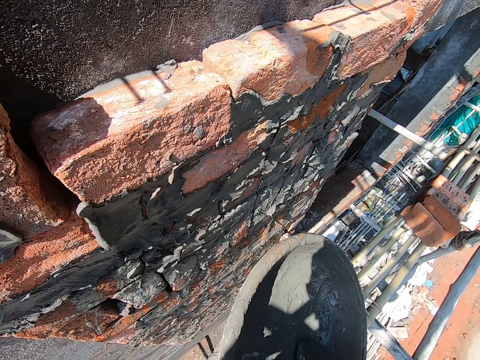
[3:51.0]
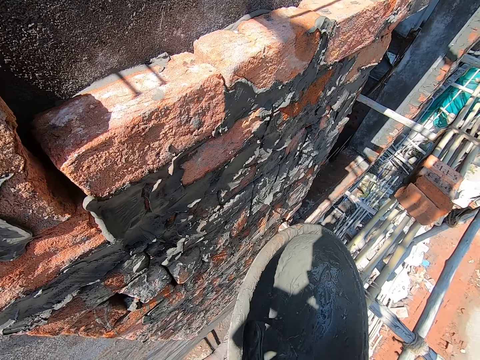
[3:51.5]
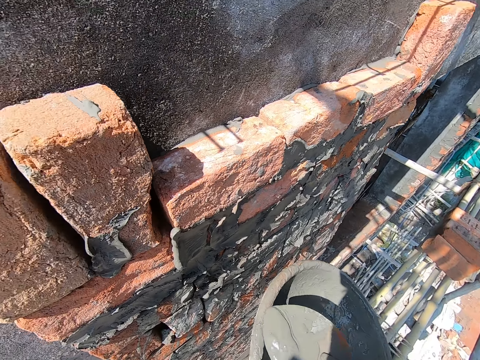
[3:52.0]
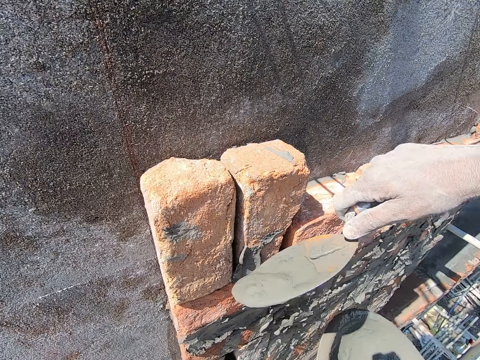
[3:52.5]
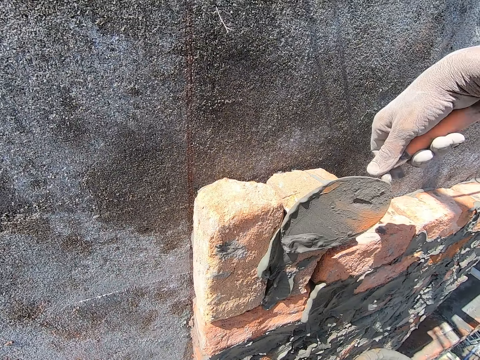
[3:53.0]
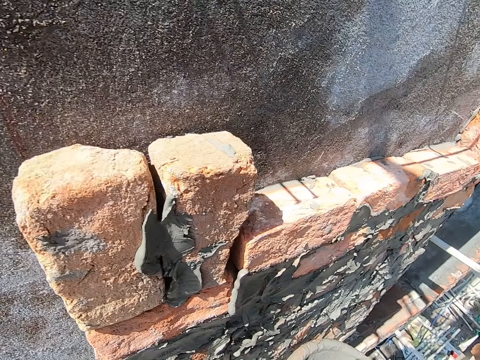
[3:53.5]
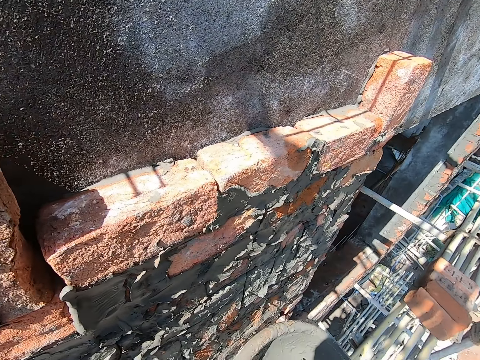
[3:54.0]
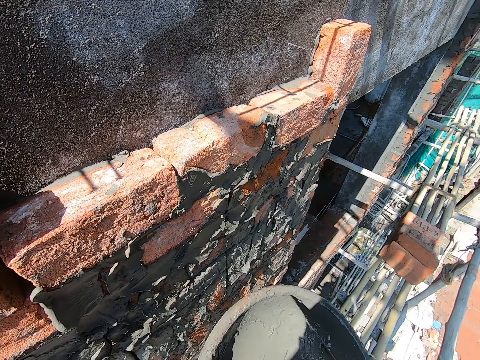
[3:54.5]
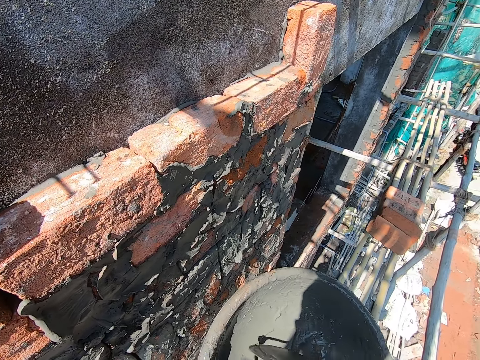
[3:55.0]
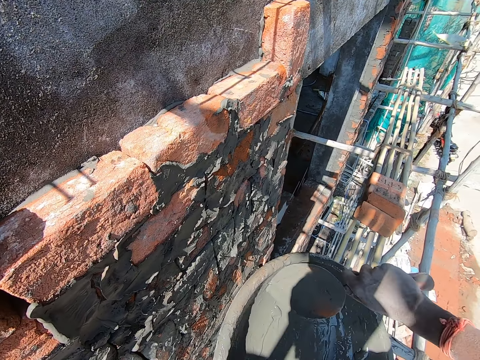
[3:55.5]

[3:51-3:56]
The camera wearer plasters the wall with the concrete on the trowel. They lower the trowel. They scratch the trowel on the basin. They scoop concrete in the basin.

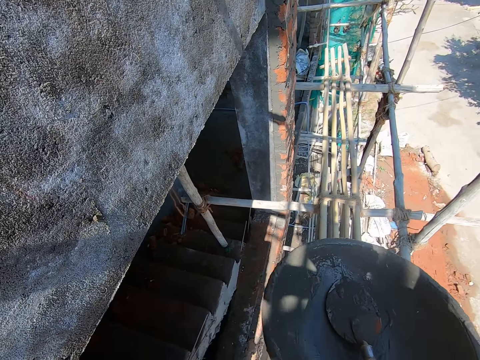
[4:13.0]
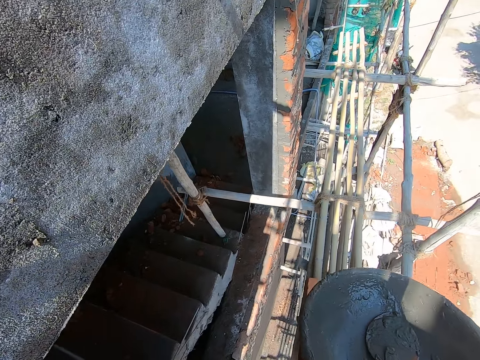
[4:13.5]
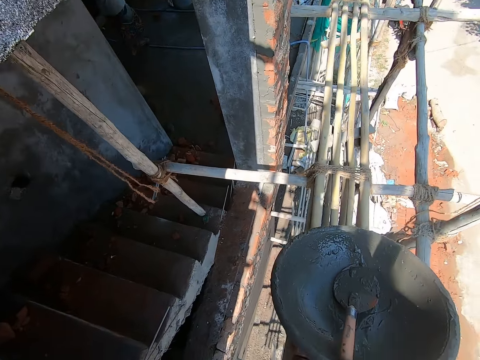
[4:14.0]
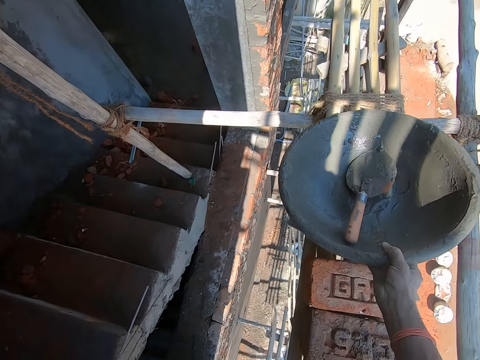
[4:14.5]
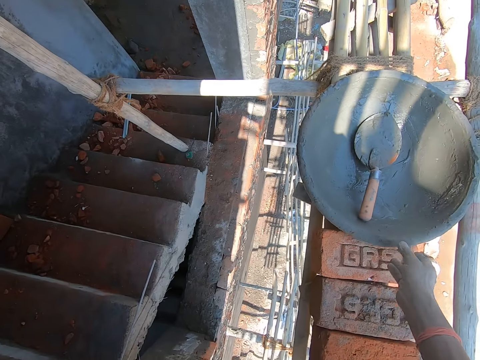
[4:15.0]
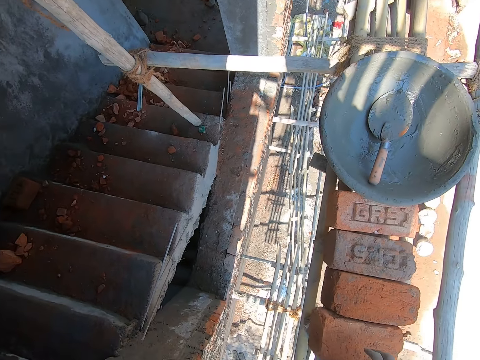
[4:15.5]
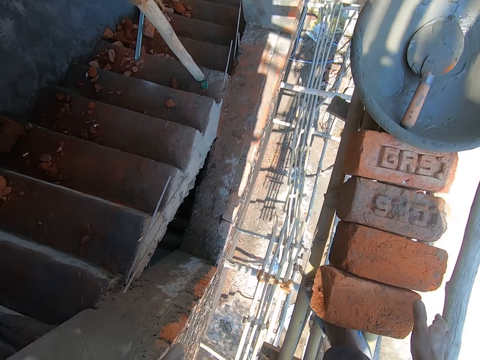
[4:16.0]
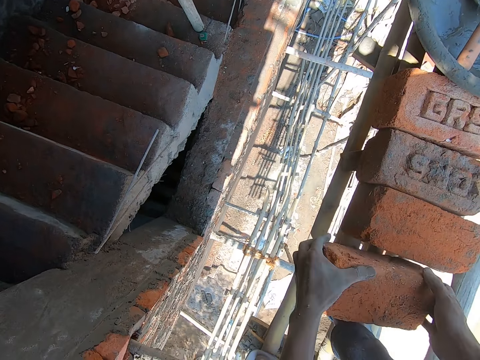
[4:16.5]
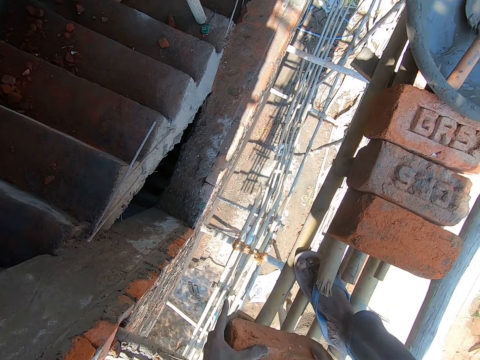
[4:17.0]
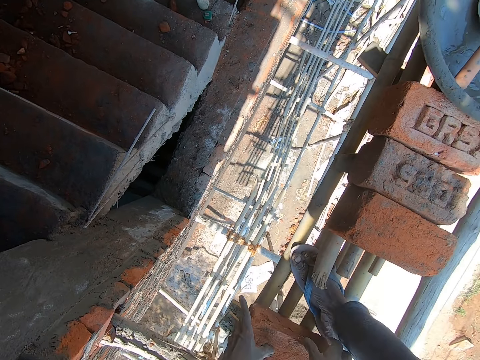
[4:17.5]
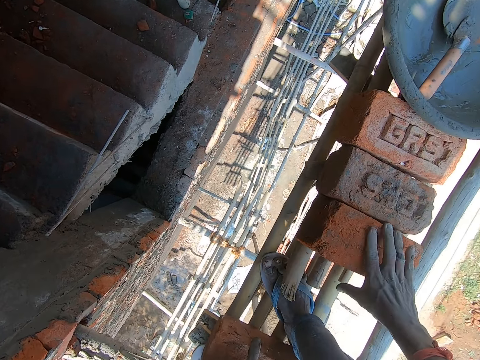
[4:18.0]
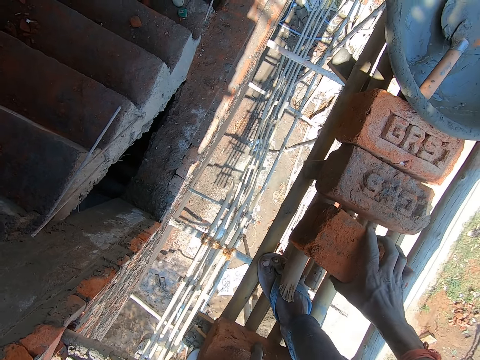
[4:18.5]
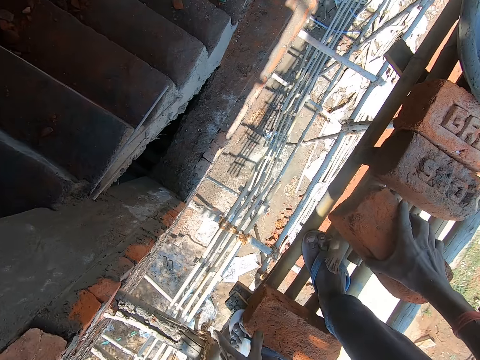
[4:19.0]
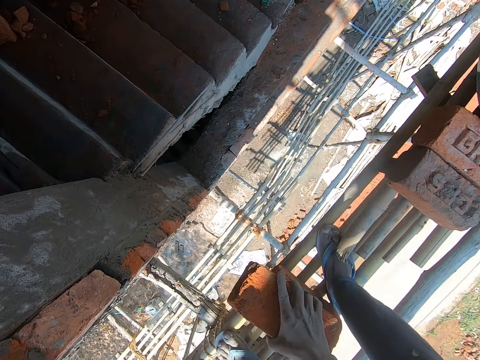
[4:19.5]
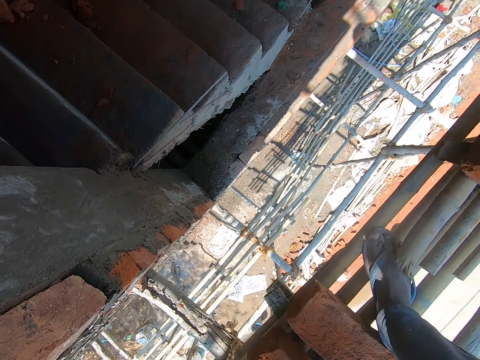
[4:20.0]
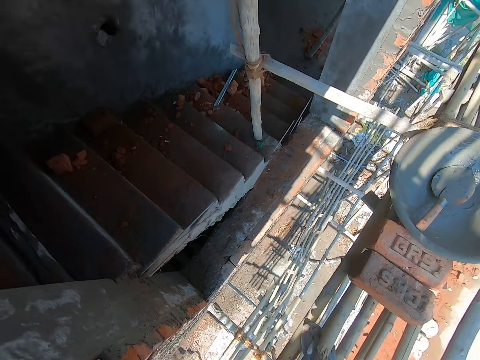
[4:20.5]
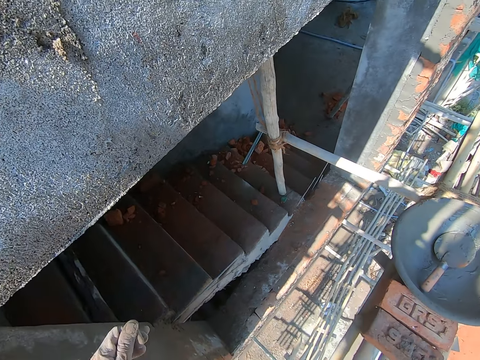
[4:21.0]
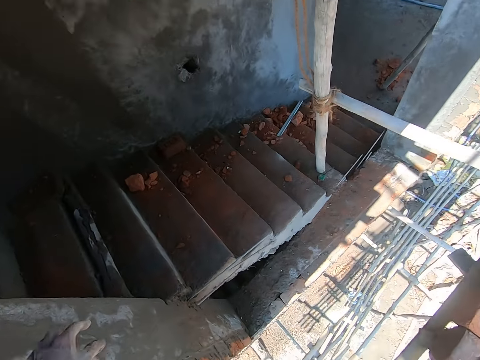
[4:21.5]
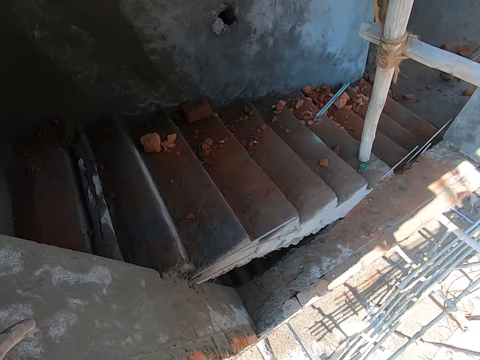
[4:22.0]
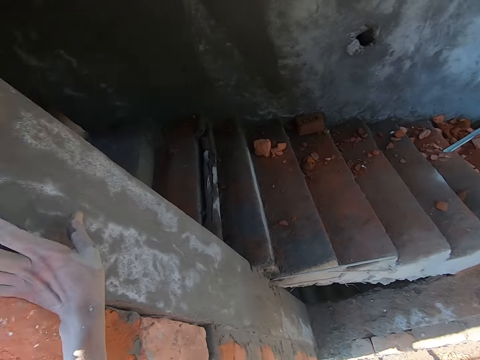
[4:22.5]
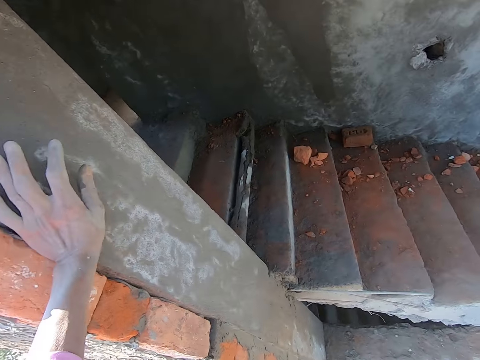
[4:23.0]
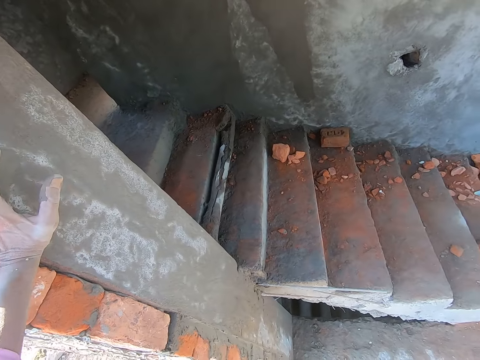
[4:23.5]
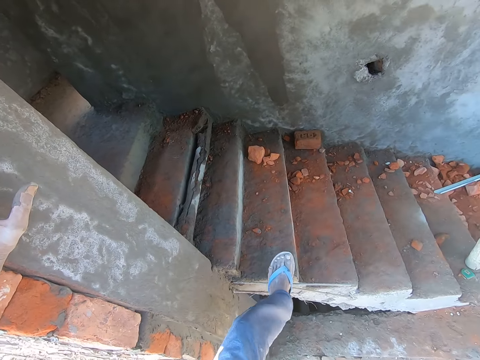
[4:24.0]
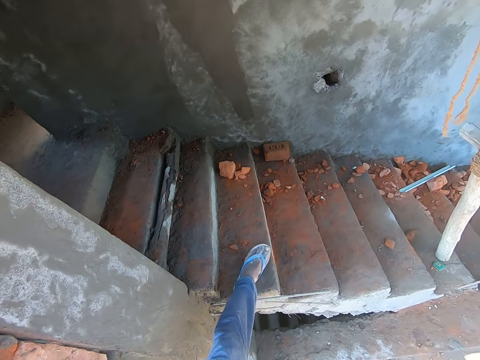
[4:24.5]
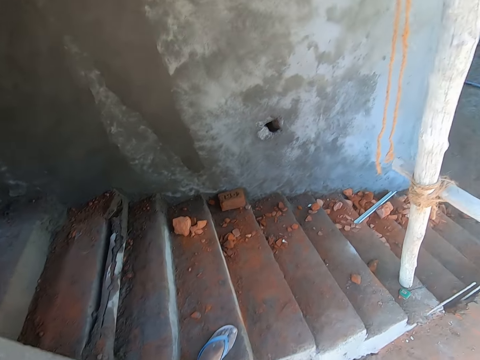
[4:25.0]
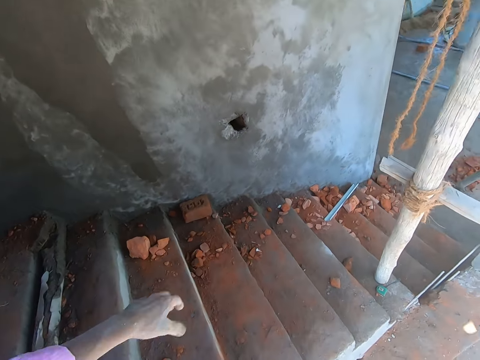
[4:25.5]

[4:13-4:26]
The camera wearer puts the basin on the ladder. They take a brick with both hands. They place down the brick. They arrange the bricks on the ladder. They pick up the brick and place down the brick. They stand up and look around. They hold the wall with the left hand. They lean a hand on the wall. They step on the stairs. They jump on the staircase.

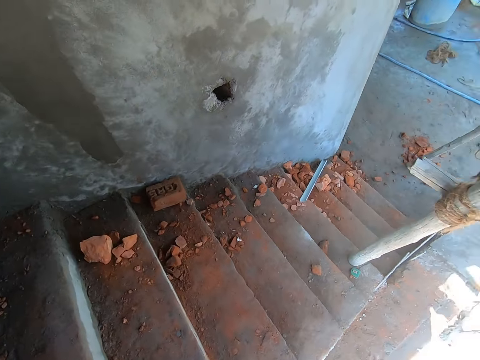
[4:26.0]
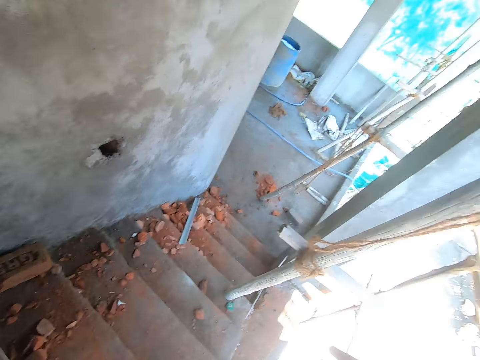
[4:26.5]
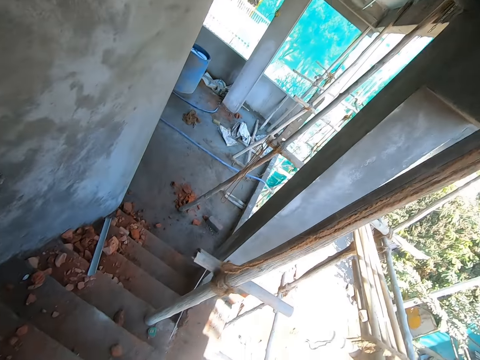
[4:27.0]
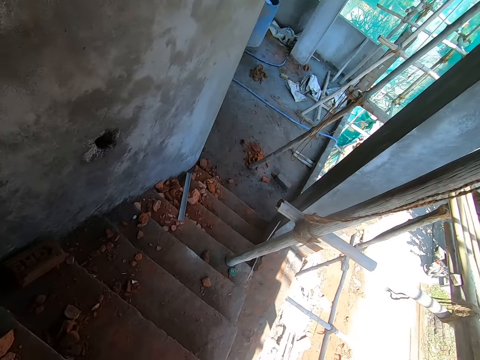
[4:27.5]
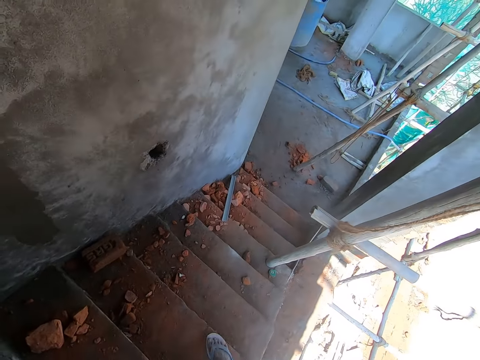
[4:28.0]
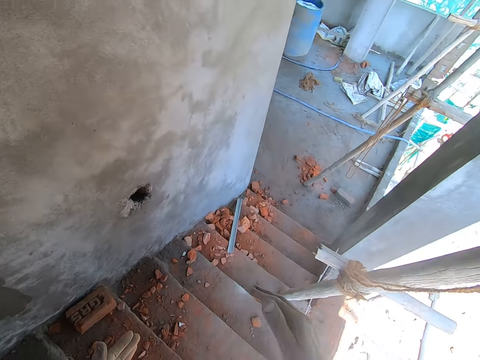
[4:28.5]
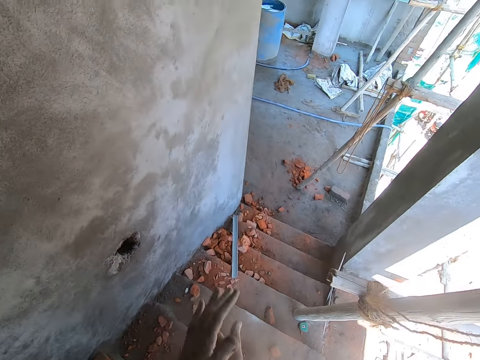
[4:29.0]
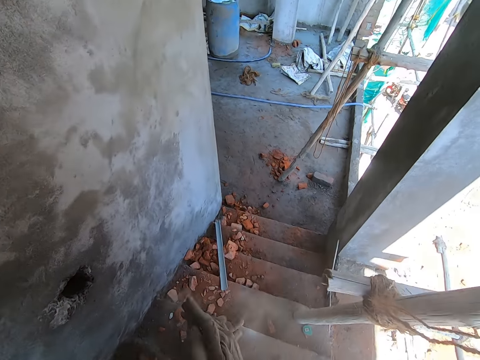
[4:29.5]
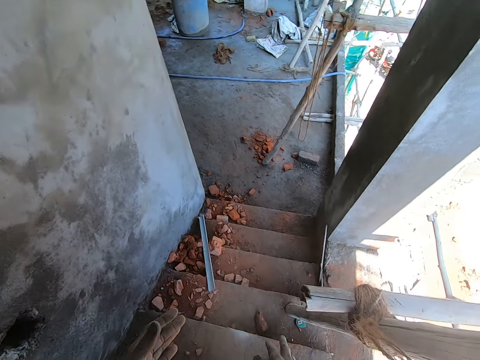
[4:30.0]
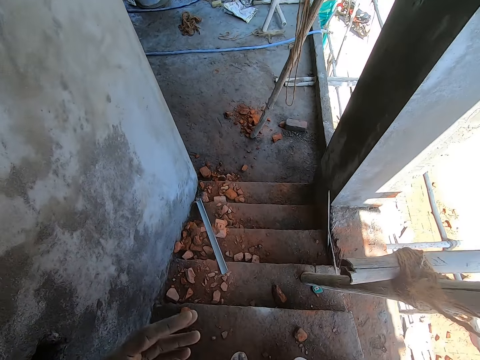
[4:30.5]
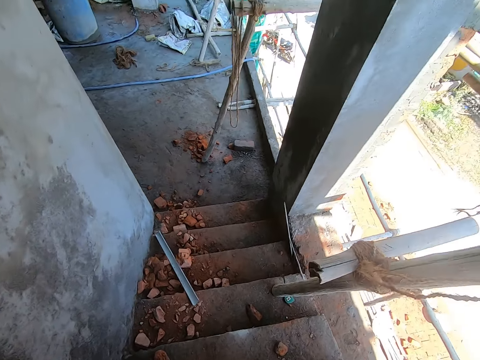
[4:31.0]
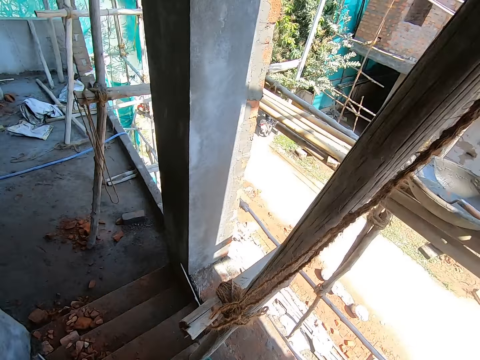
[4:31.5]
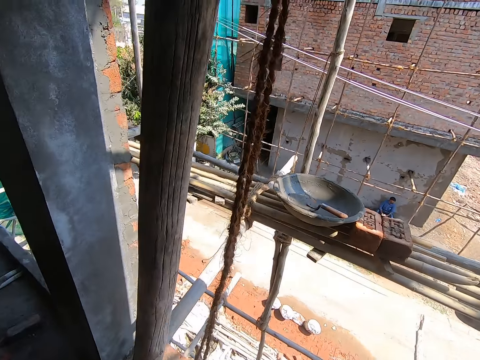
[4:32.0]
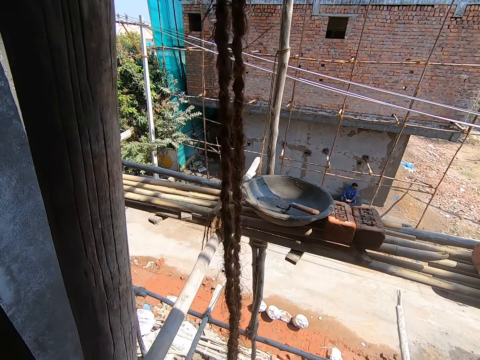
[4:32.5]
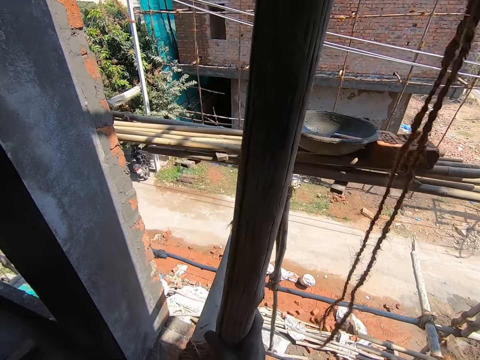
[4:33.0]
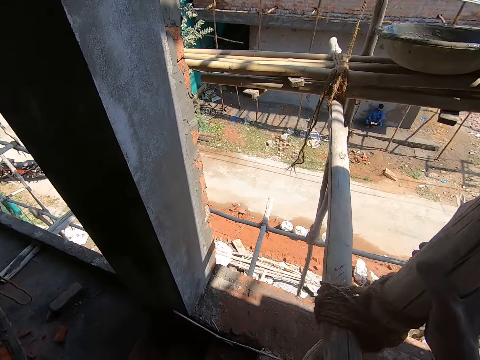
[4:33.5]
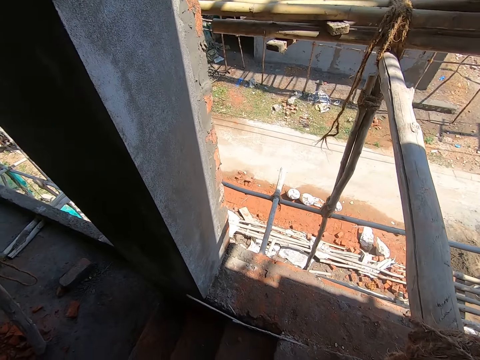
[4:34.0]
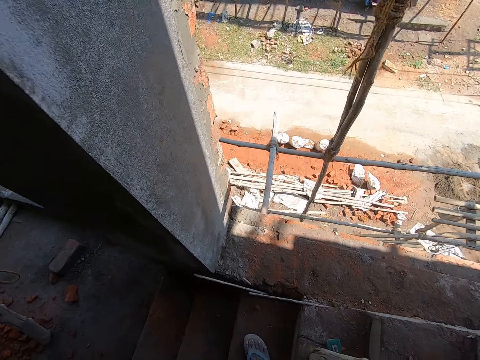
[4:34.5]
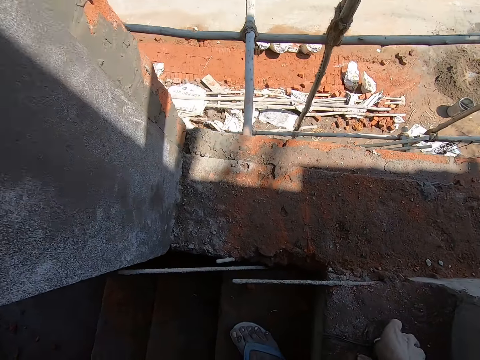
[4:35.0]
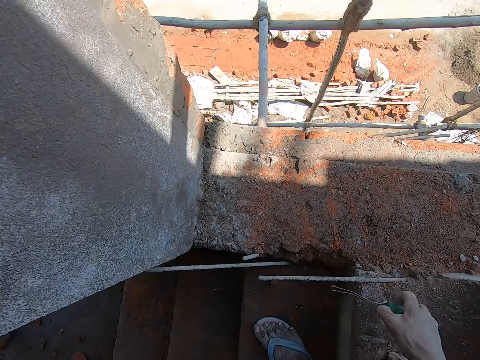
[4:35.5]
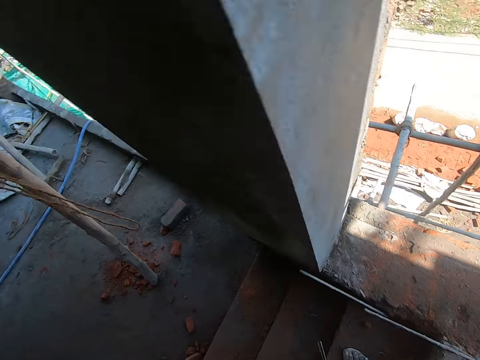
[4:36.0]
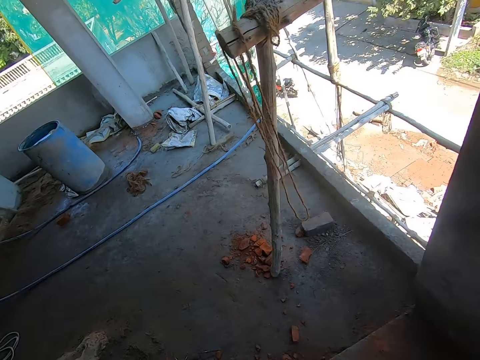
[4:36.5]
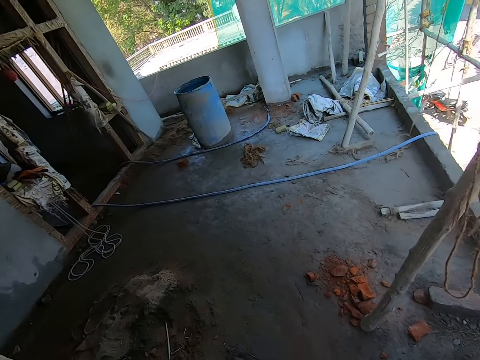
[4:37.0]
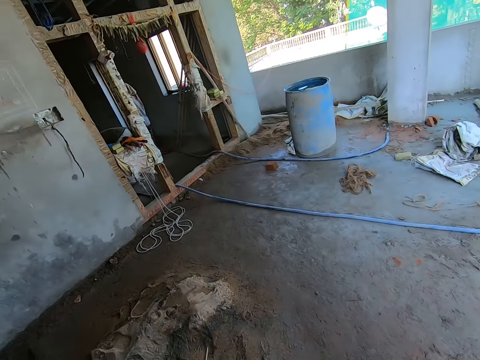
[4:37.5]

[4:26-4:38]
The camera wearer looks around. They stretch a hand. They lean a hand on a stick. They clap hands together. They lower the hand. They wipe hands. They look around. They raise a hand. They walk downstairs. A person sits near a building wall. The camera wearer takes a string or measuring tape on the staircase. They look around. They walk around.
